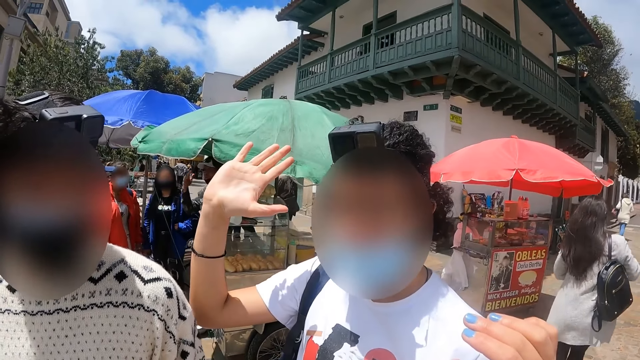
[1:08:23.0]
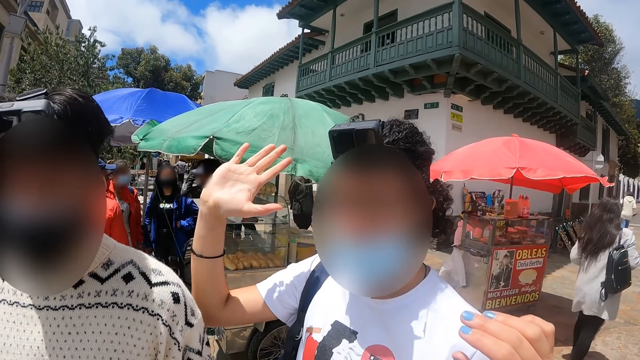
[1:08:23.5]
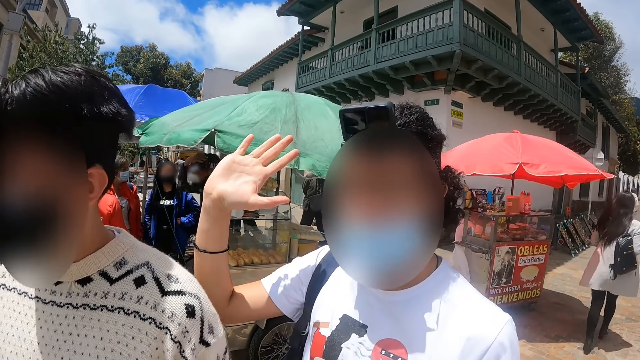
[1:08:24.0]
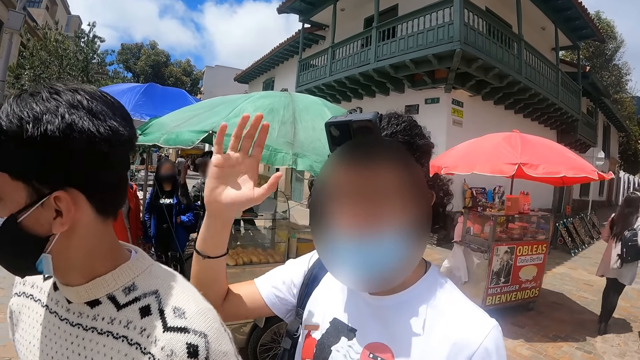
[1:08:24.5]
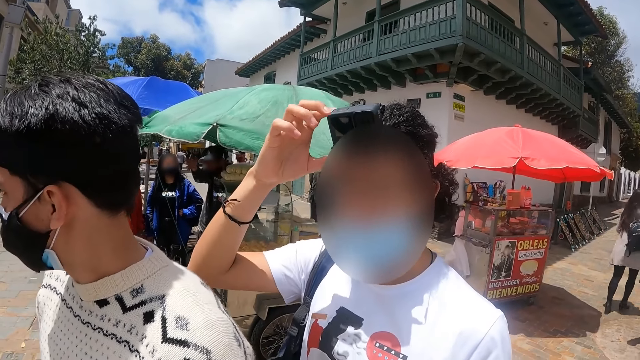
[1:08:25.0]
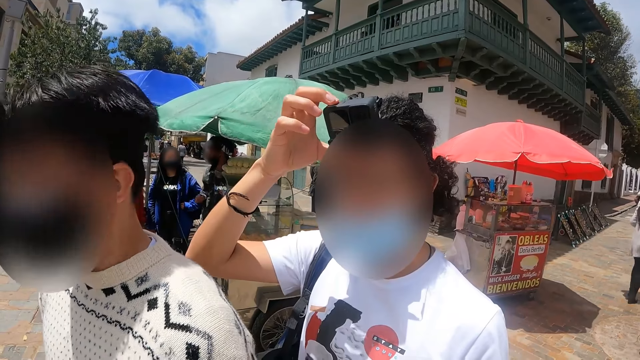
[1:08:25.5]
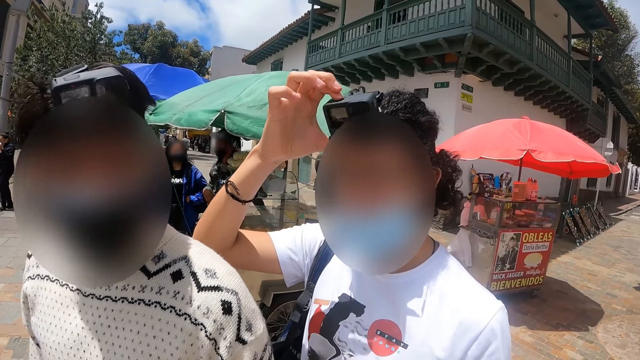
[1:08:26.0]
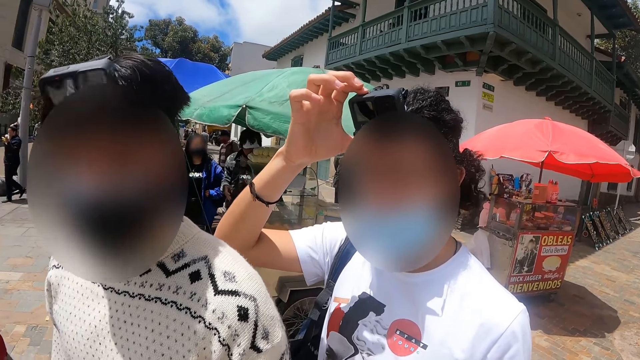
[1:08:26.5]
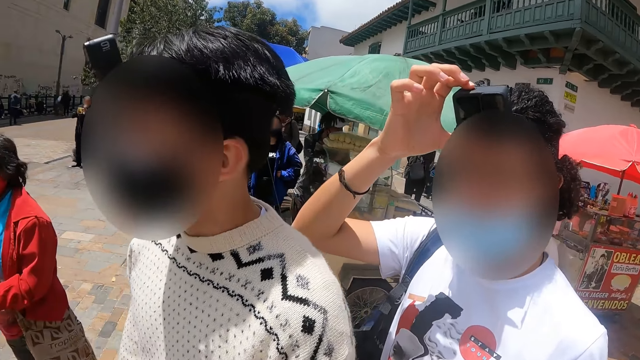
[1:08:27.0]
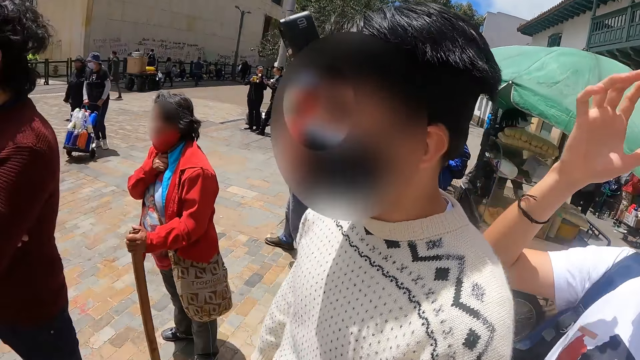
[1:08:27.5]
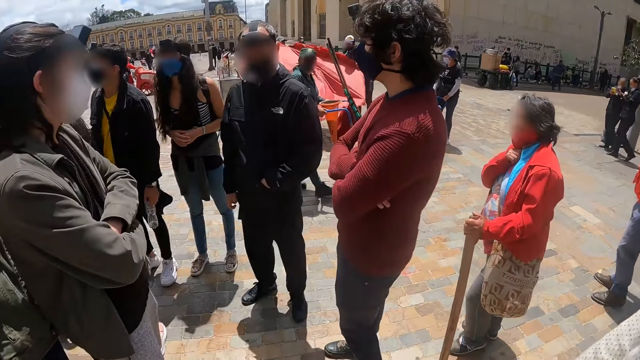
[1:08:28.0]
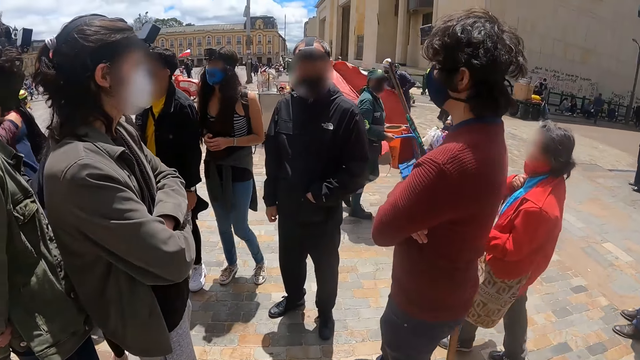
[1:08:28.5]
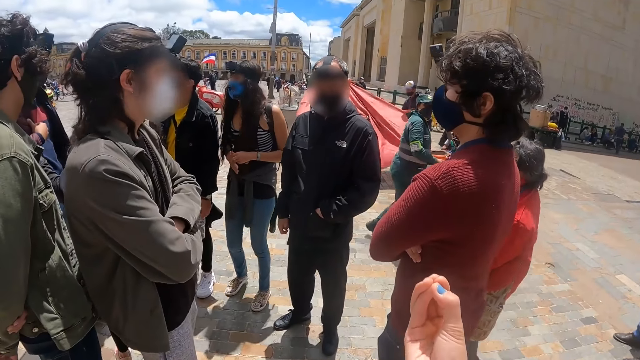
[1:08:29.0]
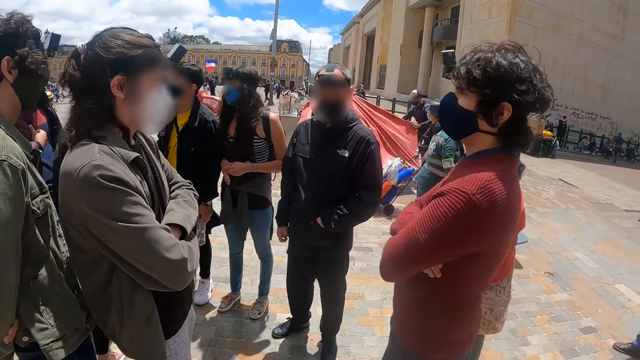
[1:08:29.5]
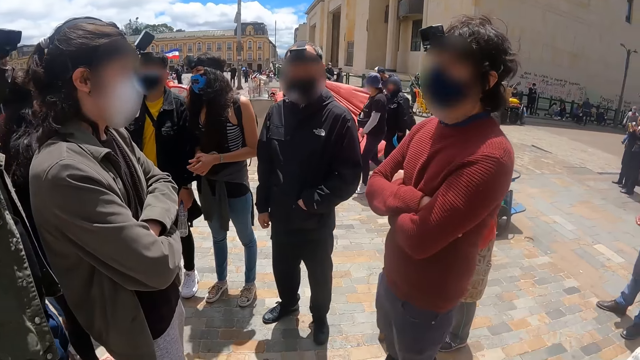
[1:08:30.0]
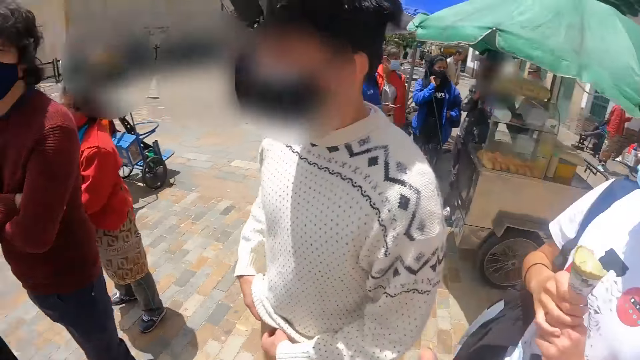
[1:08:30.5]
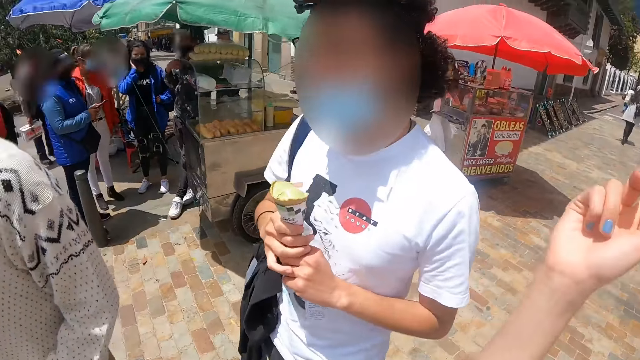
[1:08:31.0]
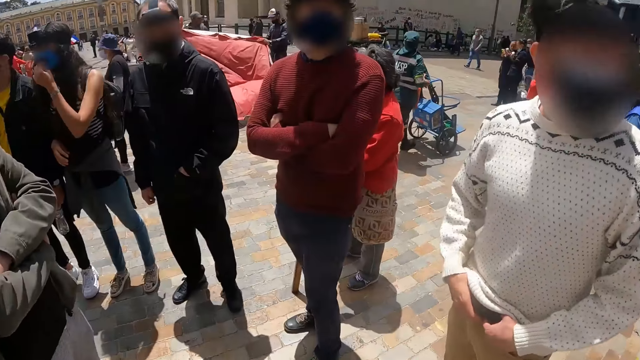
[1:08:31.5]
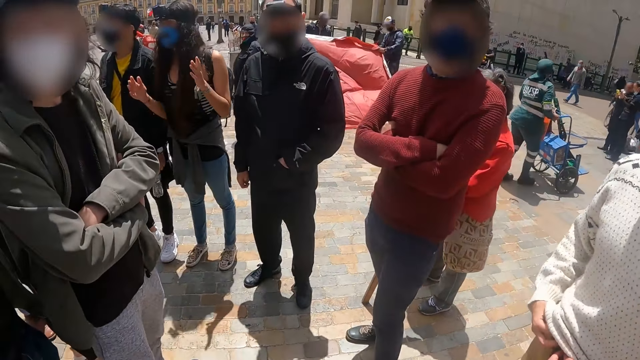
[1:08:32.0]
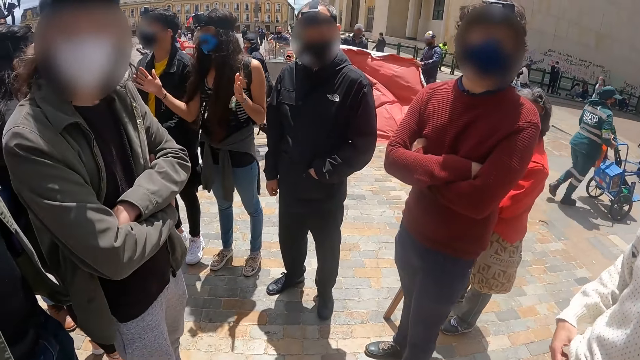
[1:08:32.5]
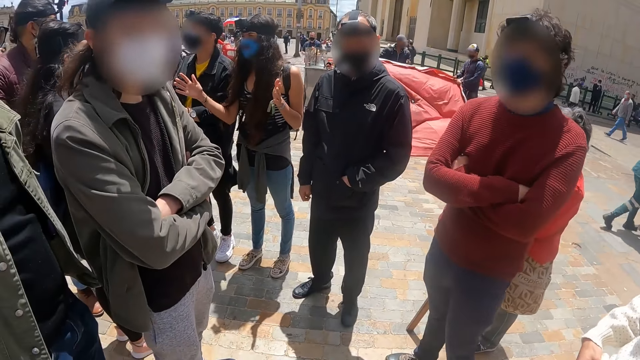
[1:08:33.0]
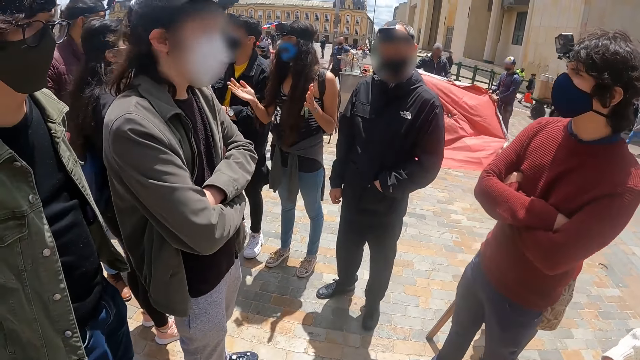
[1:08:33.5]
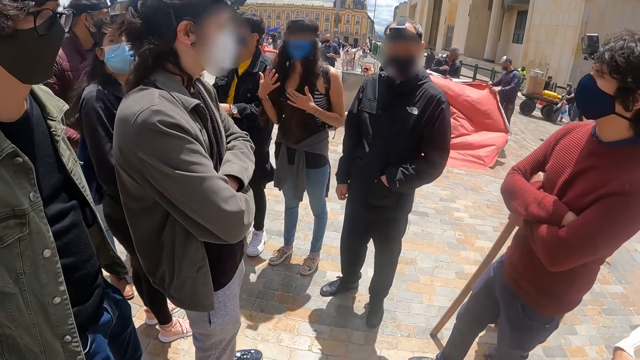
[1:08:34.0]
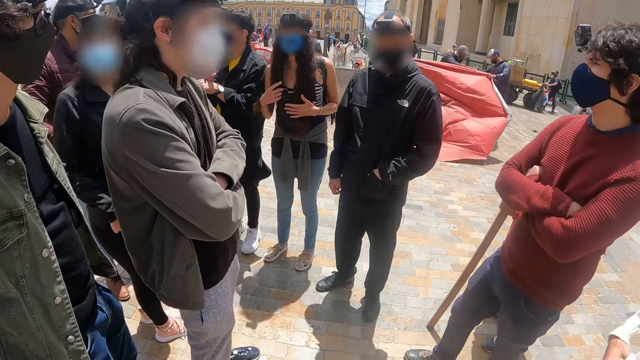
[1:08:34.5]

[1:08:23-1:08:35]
A person touches the camera. The camera wearer looks around.

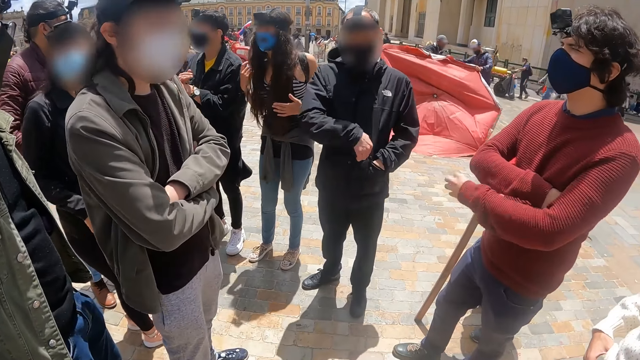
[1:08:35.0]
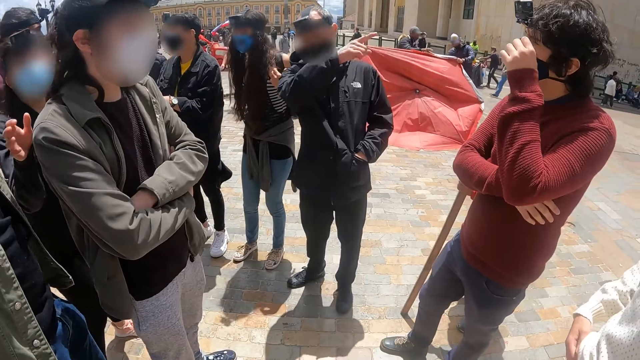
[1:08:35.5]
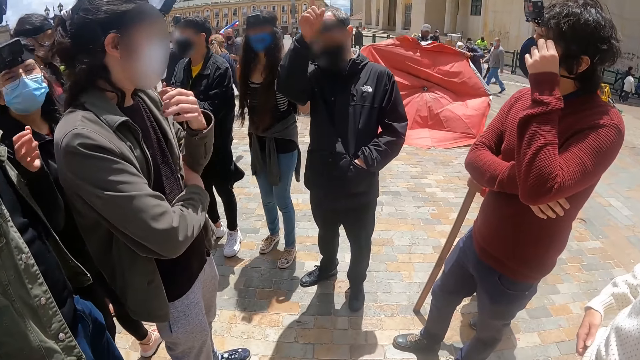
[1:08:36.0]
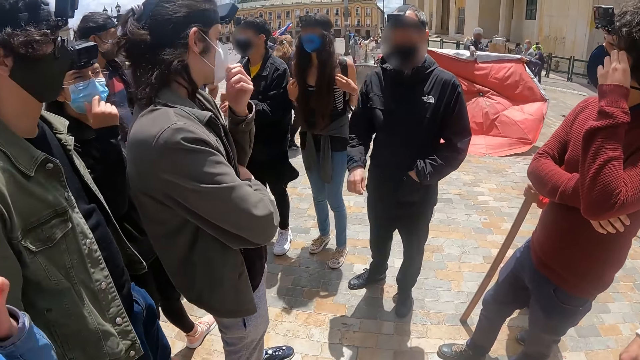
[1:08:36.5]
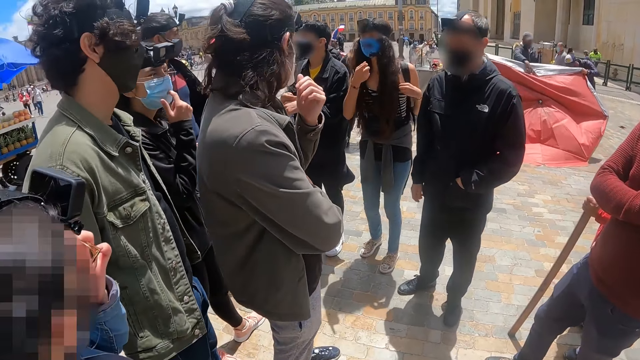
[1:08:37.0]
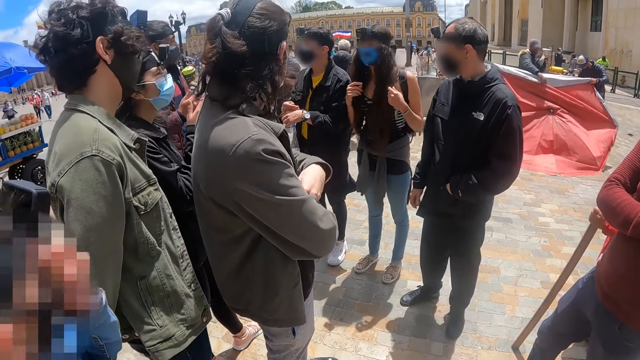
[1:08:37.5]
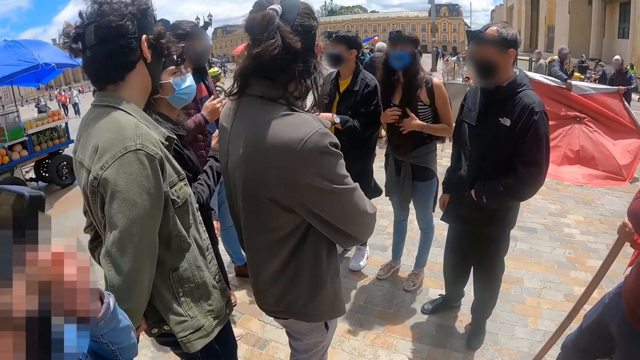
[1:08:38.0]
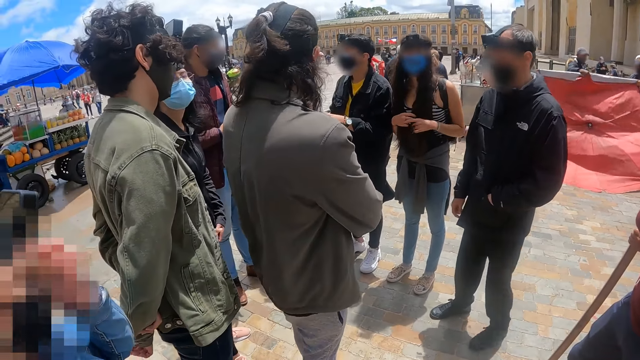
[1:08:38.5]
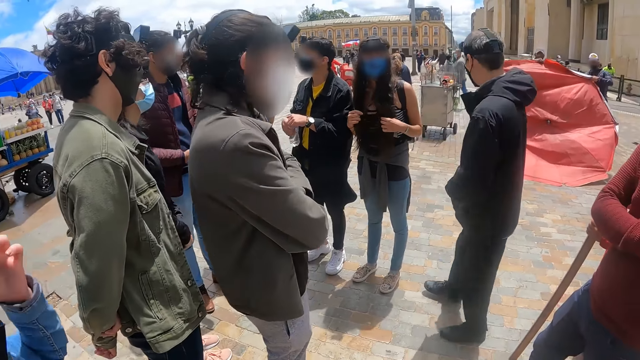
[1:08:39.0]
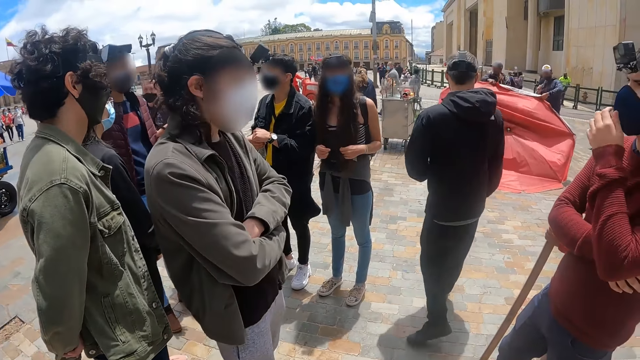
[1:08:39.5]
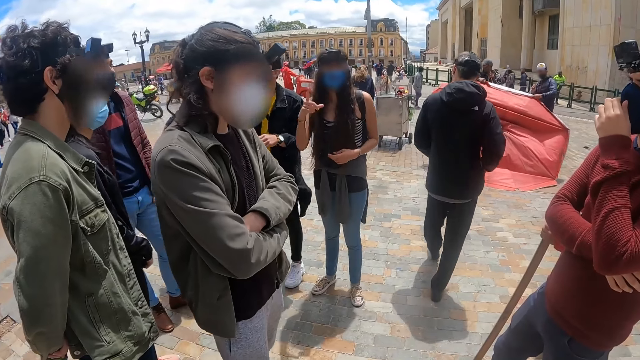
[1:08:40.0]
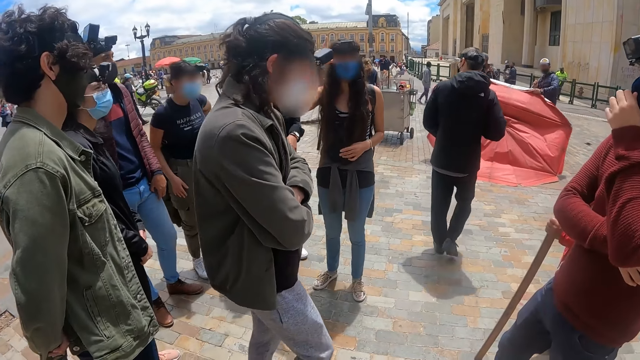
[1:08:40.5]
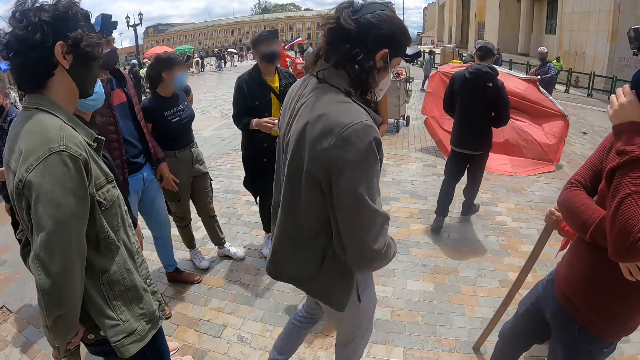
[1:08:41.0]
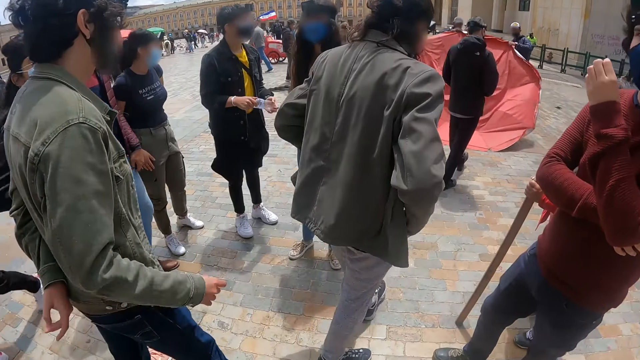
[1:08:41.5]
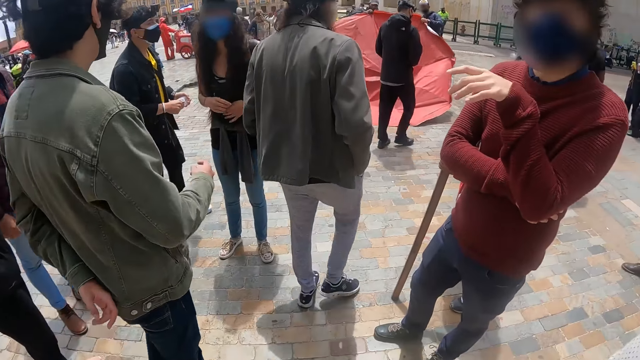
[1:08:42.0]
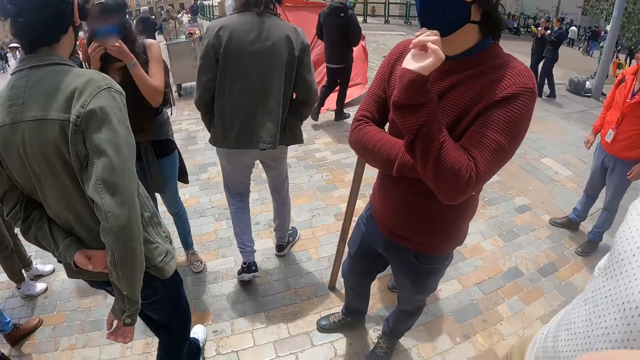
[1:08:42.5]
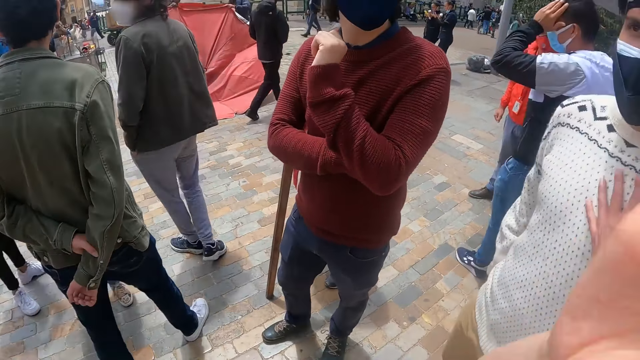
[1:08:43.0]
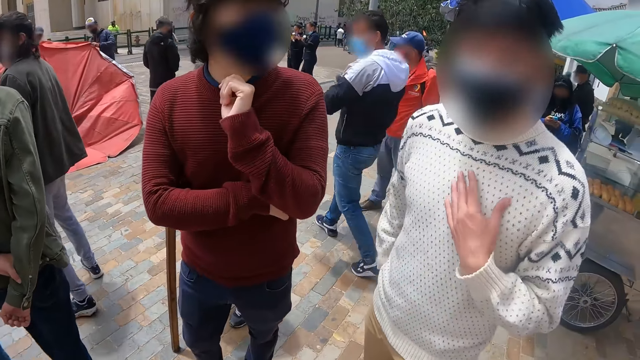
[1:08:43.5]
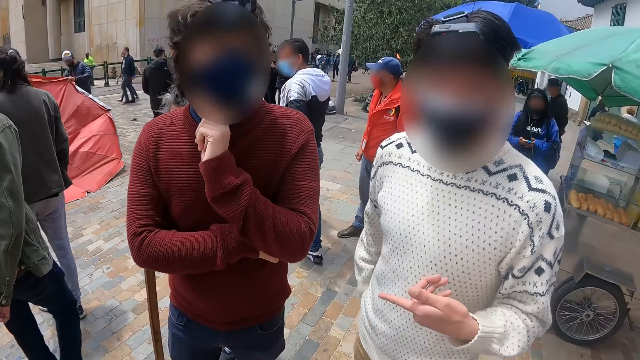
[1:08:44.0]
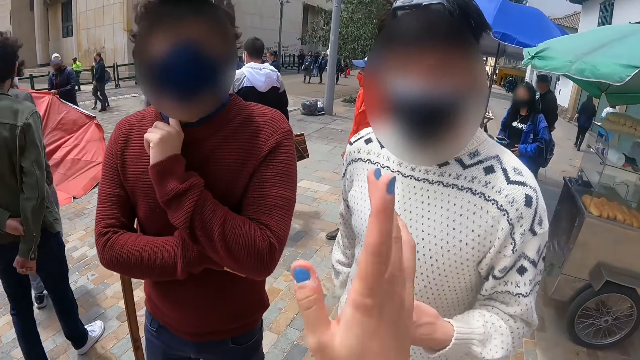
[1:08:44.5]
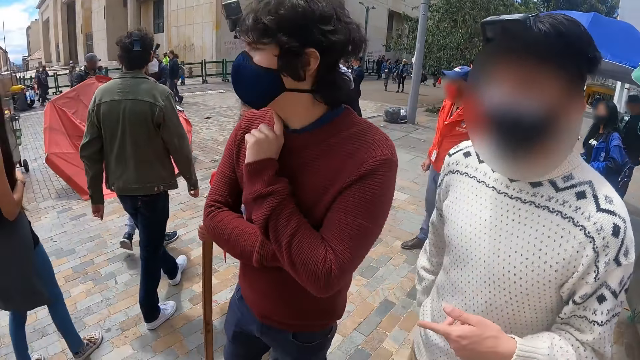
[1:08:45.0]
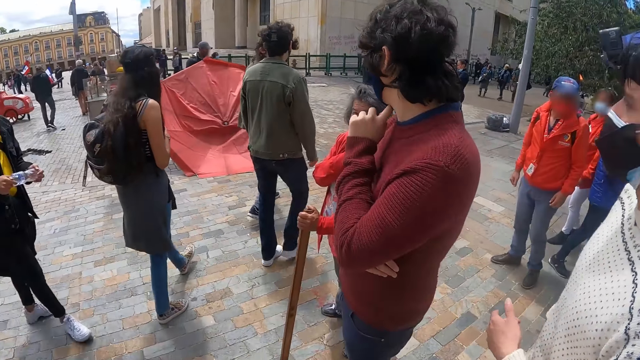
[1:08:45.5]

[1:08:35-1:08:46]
A person walks. Another person walks. A third person walks. The camera wearer converses with a person and another person.
